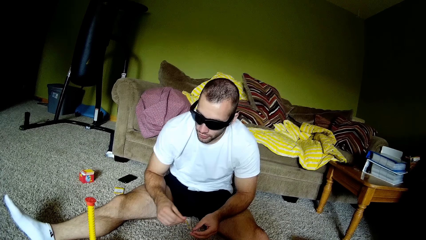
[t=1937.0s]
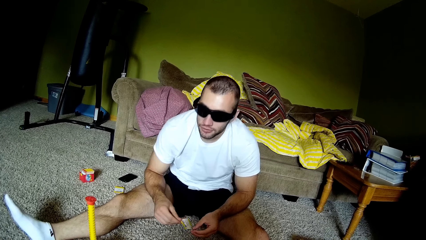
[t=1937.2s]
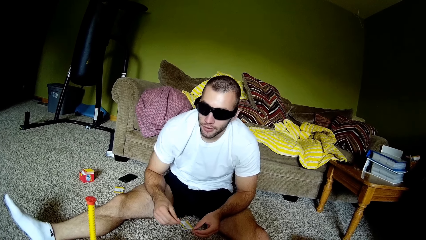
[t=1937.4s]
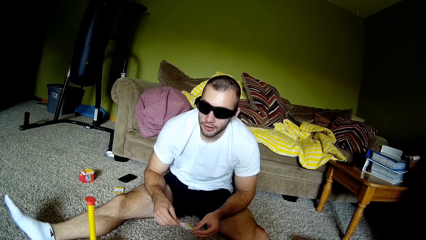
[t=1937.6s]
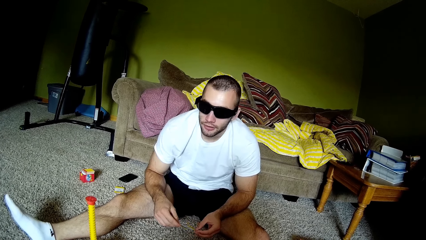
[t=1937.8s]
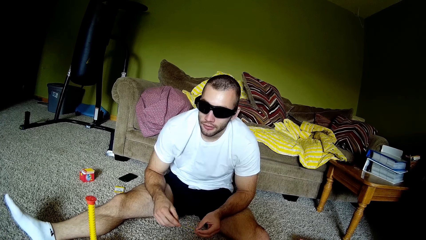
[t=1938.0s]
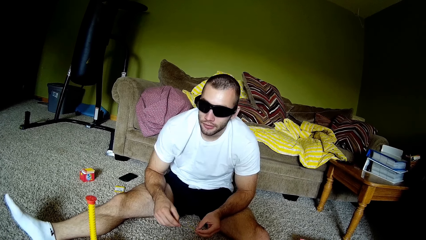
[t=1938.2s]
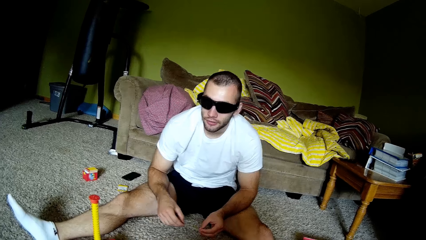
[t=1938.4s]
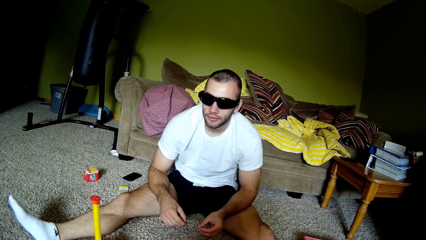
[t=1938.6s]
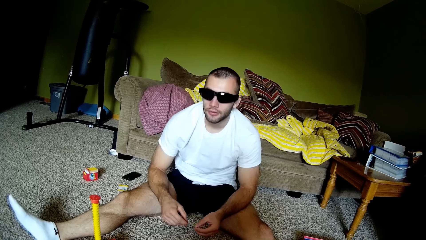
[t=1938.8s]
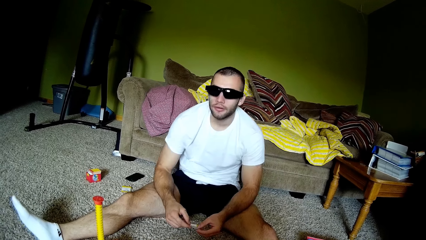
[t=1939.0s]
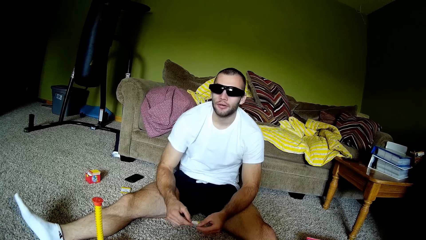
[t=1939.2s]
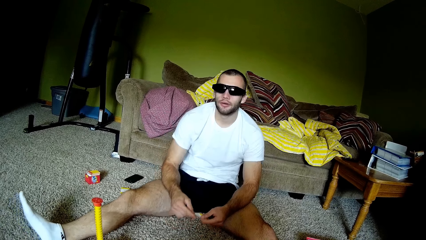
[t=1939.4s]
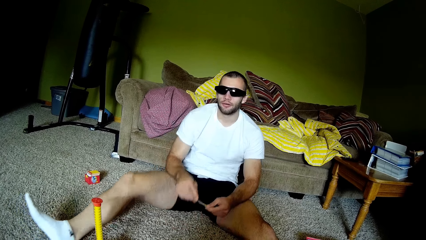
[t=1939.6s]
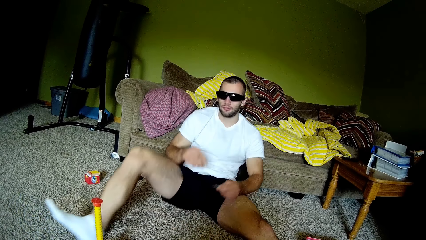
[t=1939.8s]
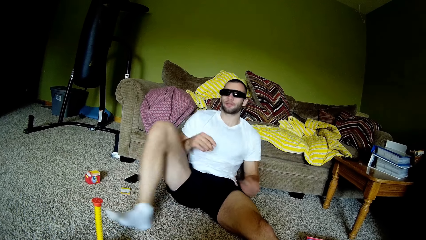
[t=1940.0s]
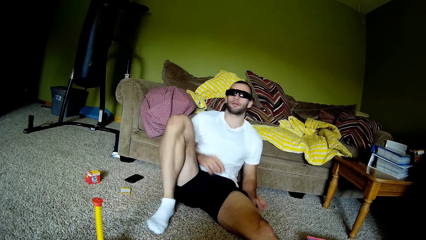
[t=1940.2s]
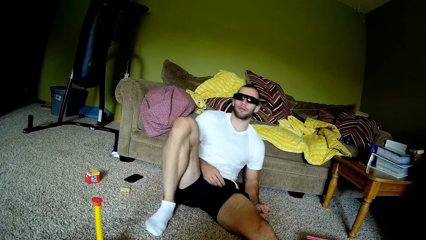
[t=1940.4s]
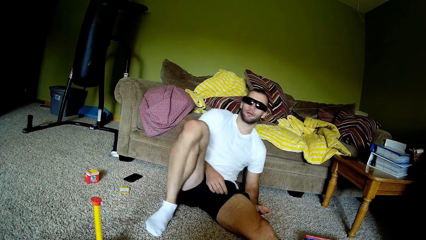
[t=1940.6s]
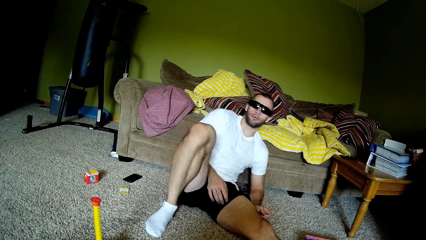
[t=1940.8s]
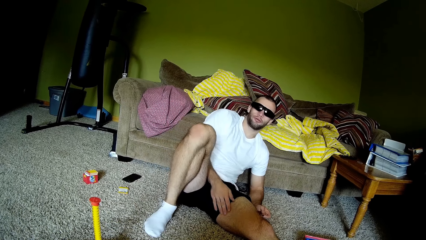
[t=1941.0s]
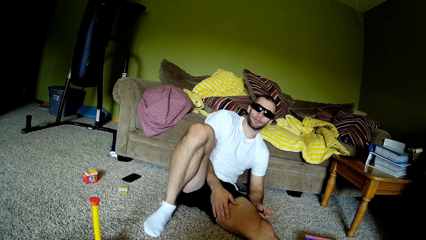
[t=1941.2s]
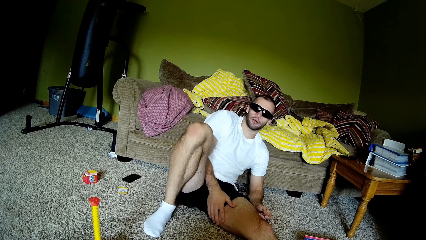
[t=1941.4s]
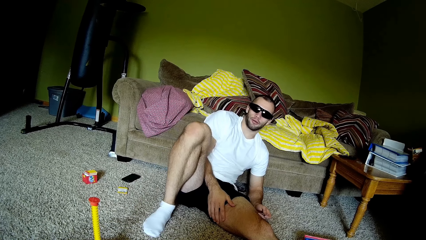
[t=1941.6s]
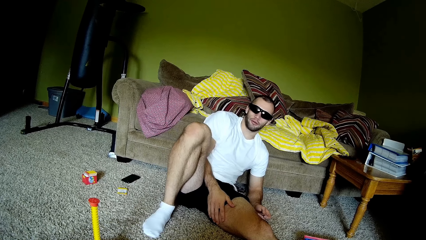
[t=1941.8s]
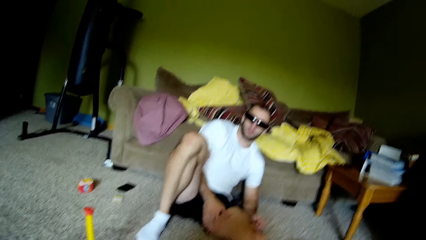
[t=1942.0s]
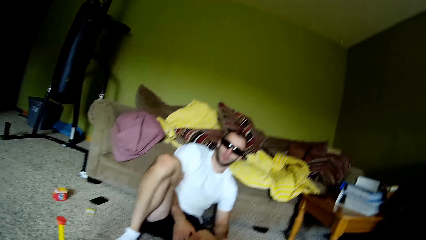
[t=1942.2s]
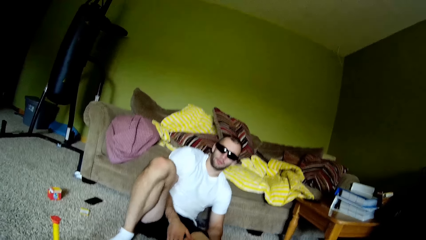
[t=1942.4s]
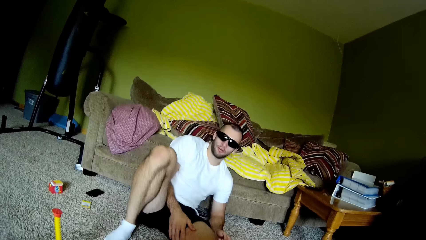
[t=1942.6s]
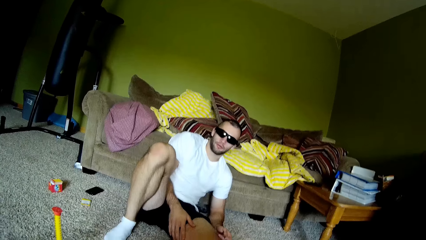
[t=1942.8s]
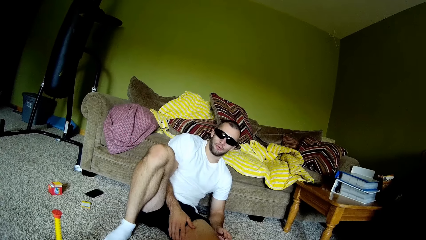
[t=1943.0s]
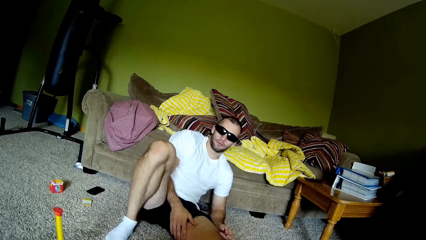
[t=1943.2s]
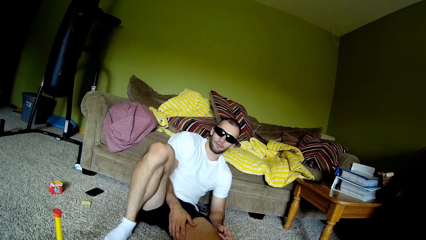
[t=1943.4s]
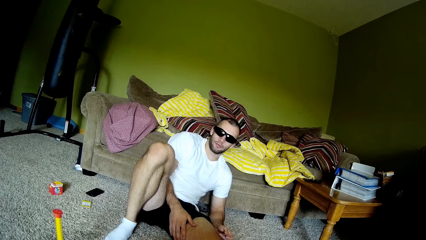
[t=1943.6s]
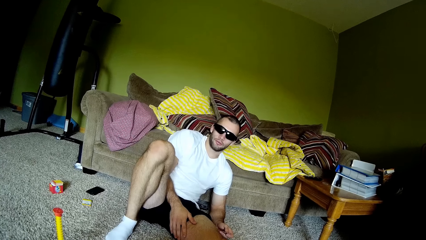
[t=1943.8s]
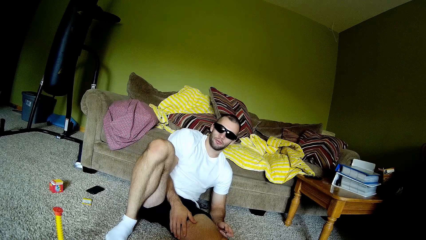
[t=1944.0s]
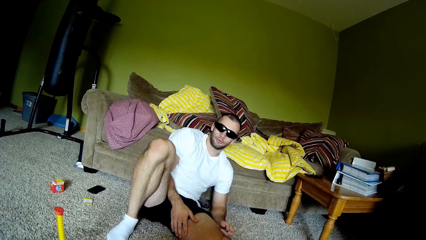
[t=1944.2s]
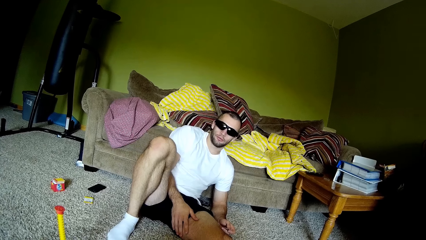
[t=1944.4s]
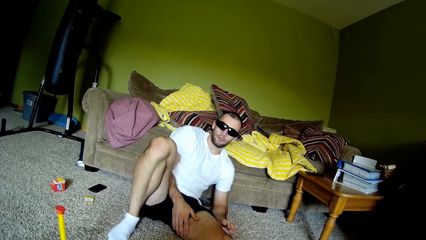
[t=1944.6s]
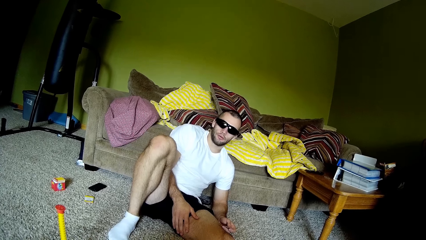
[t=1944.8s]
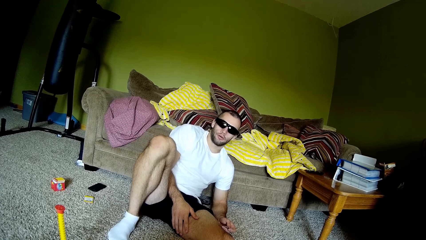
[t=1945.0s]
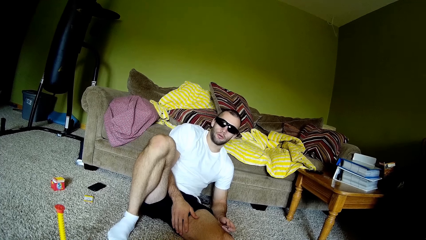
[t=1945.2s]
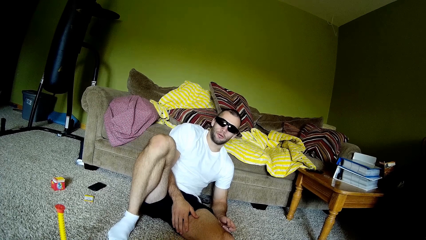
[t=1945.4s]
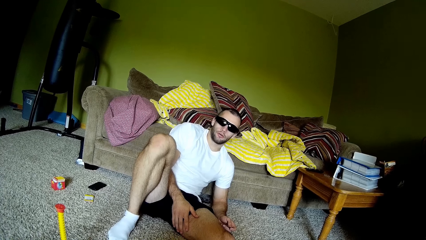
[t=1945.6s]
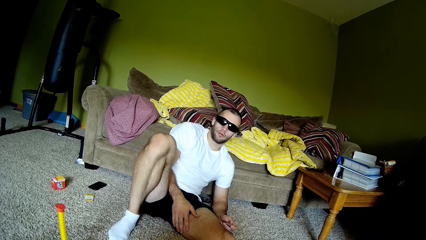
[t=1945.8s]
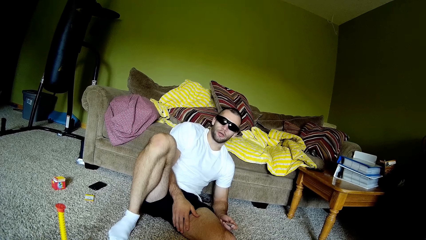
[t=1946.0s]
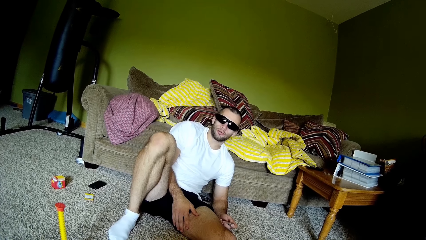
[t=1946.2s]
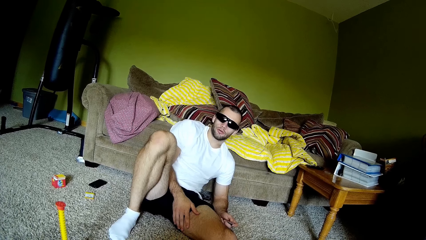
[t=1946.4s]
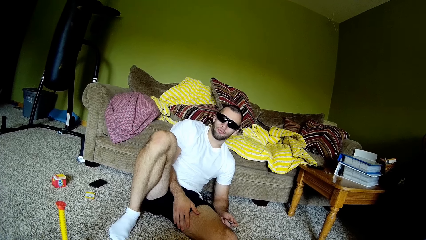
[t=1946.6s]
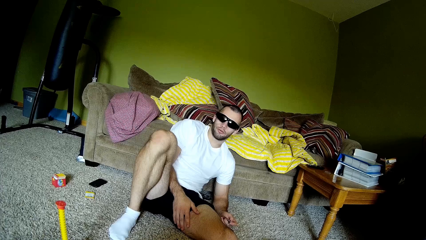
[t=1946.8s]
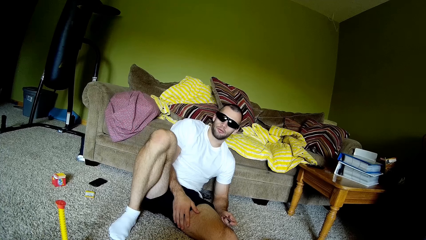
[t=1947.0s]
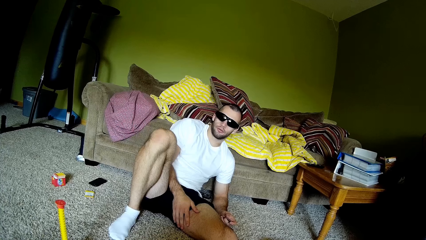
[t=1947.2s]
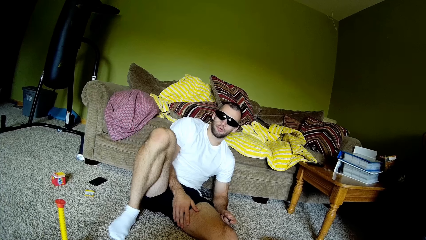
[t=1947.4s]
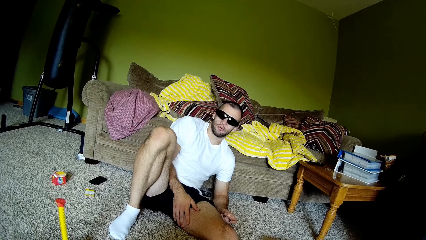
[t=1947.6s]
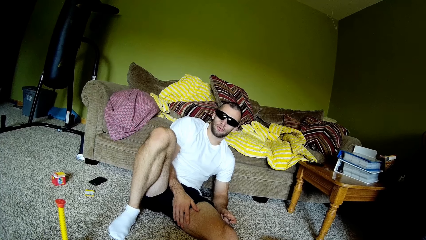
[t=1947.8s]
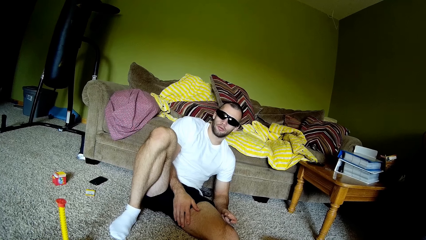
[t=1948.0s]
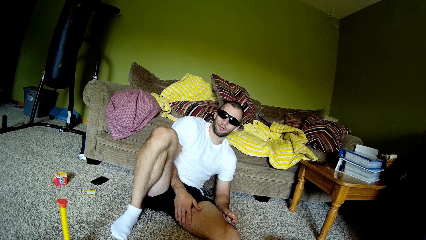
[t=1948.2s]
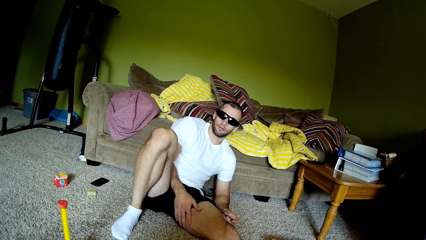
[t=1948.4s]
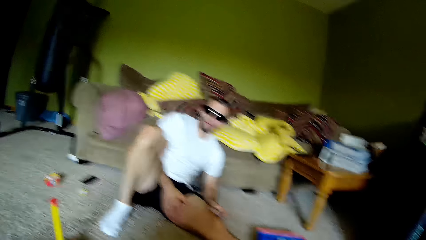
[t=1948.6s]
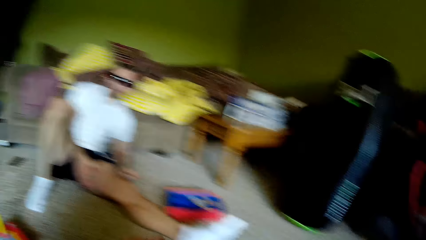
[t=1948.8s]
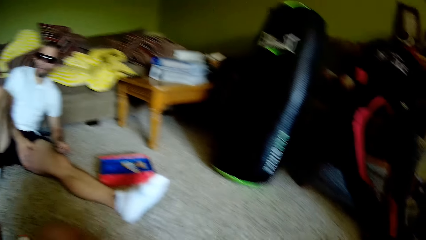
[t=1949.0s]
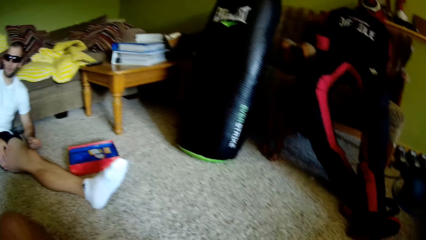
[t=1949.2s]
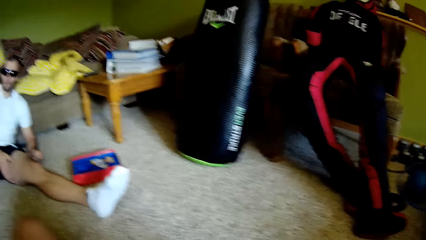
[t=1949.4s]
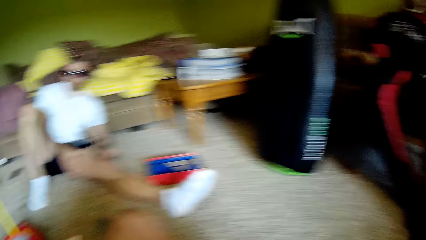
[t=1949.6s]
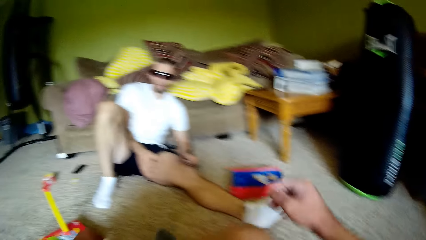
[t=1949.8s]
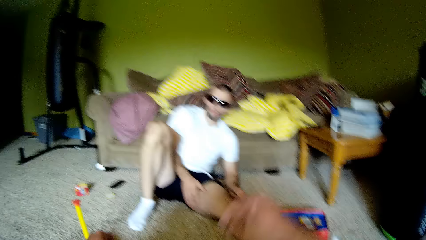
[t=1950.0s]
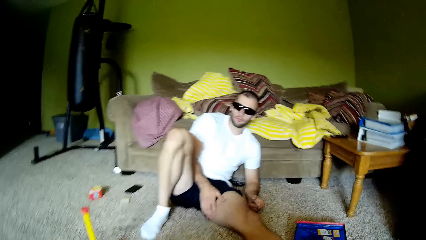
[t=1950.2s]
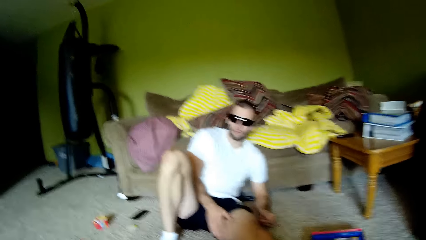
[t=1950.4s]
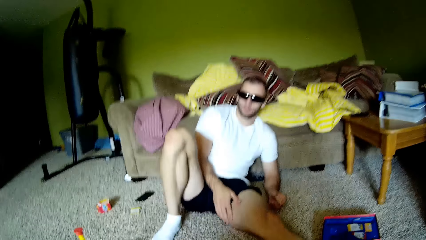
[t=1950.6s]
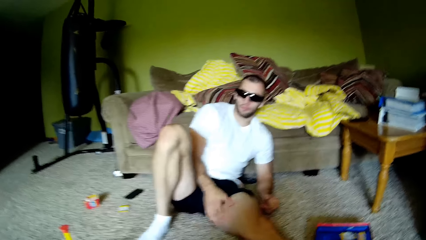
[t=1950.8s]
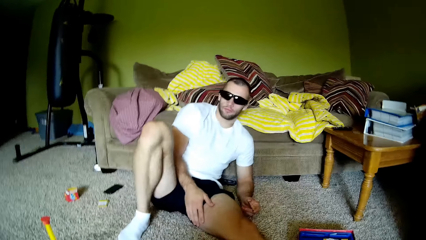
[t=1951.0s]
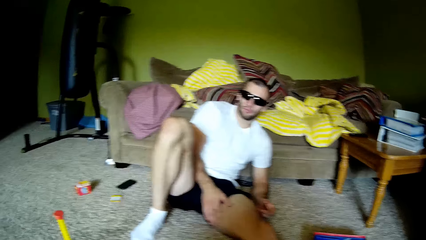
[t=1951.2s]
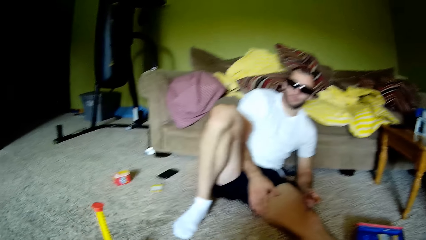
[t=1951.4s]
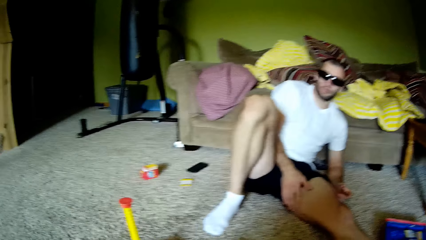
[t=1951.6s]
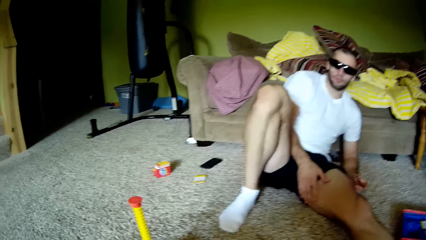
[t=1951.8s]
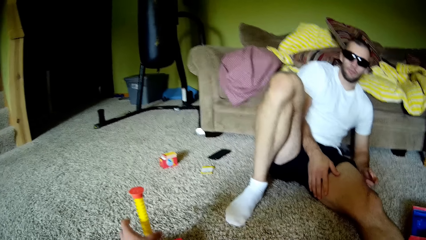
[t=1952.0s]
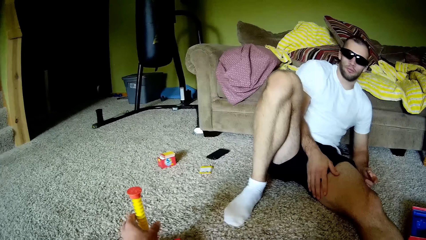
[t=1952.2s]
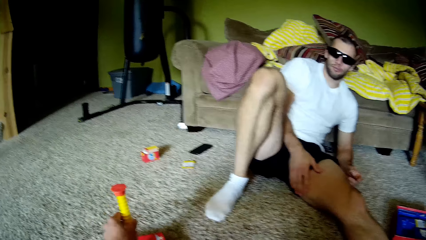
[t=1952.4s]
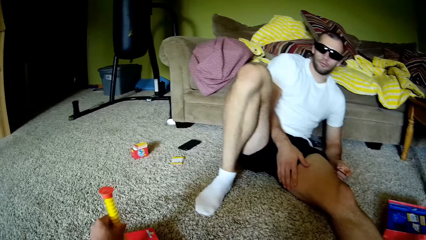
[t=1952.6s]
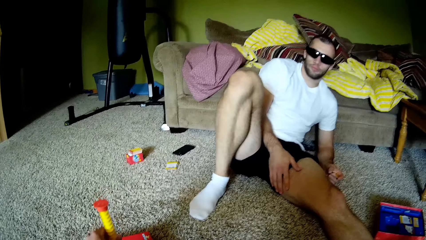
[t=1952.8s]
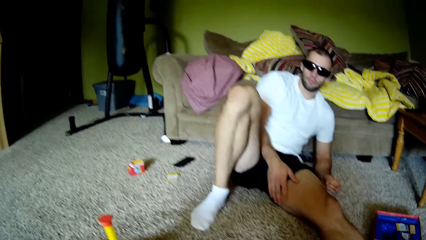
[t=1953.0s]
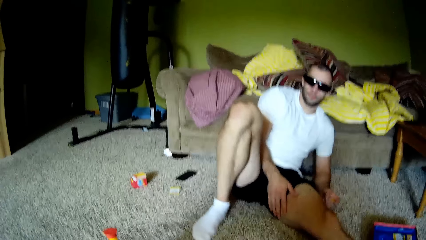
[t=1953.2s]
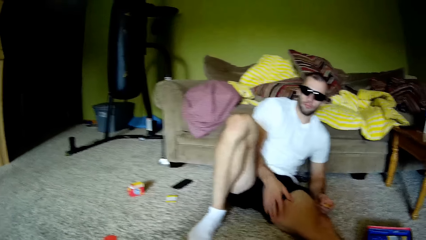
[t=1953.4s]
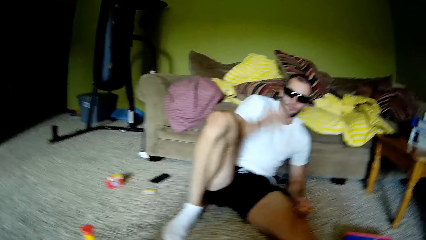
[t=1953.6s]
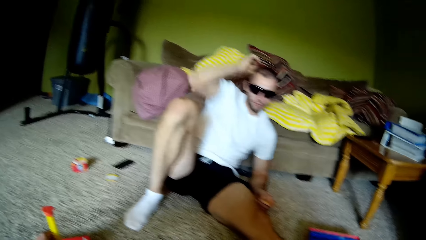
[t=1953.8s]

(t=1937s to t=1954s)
A person leans back on a couch. The camera wearer interacts with the person. He looks to the right of a room. He interacts with the person. He holds a Second rule game timer and pulls the box towards himself.
